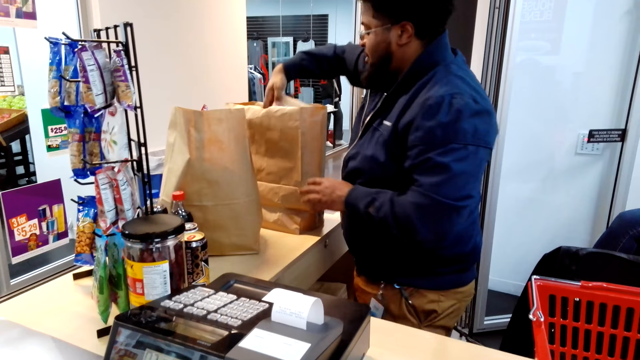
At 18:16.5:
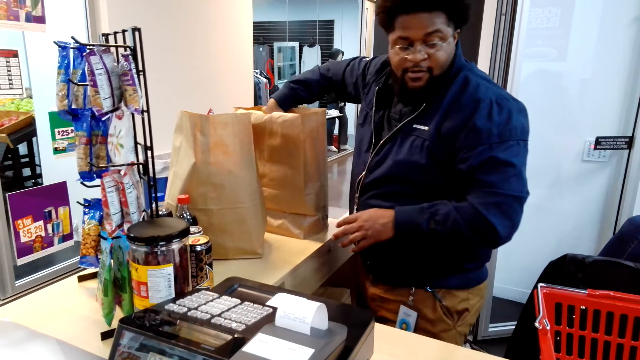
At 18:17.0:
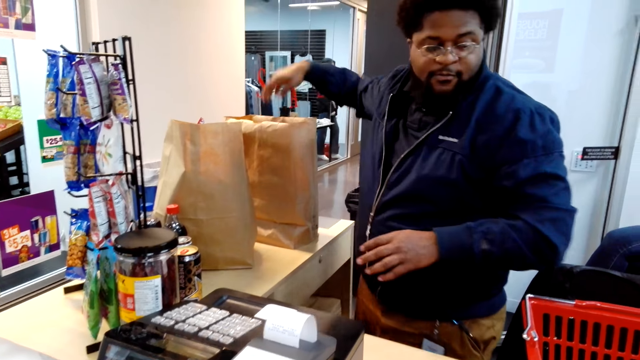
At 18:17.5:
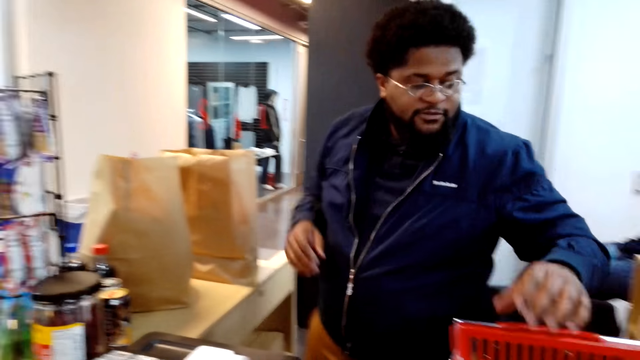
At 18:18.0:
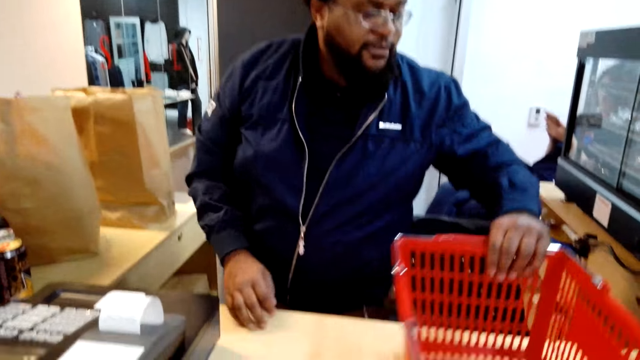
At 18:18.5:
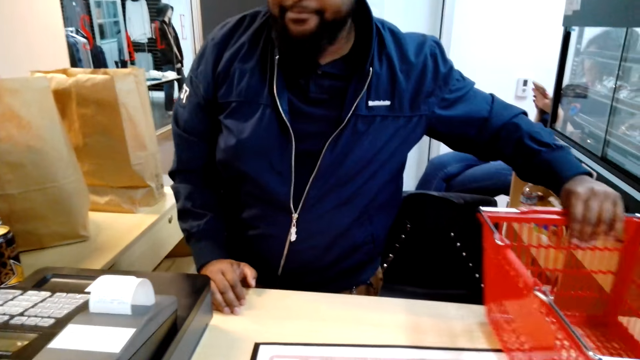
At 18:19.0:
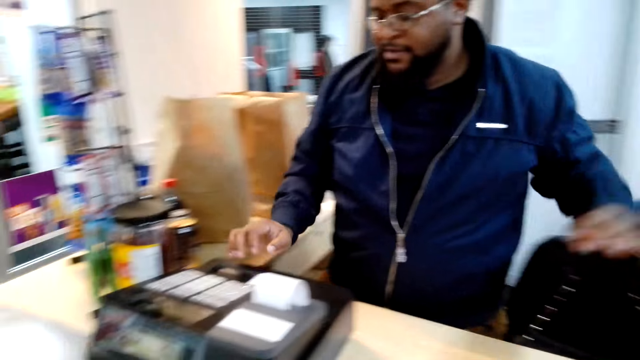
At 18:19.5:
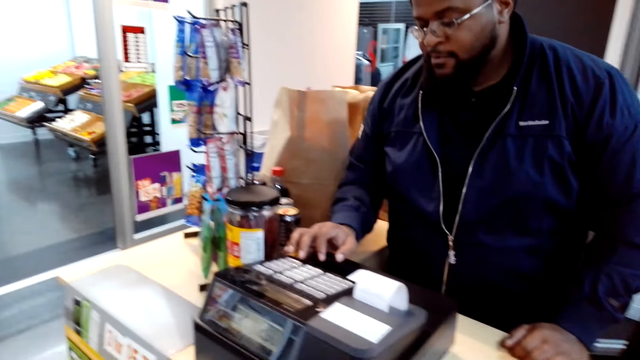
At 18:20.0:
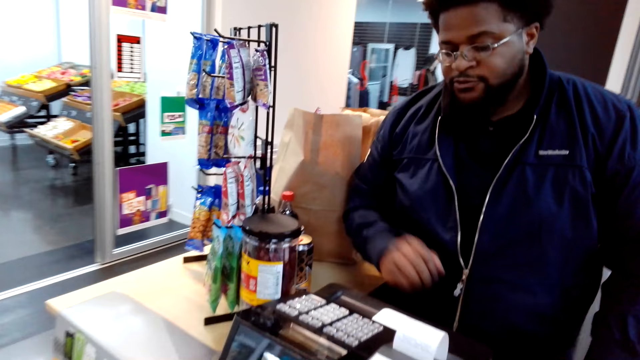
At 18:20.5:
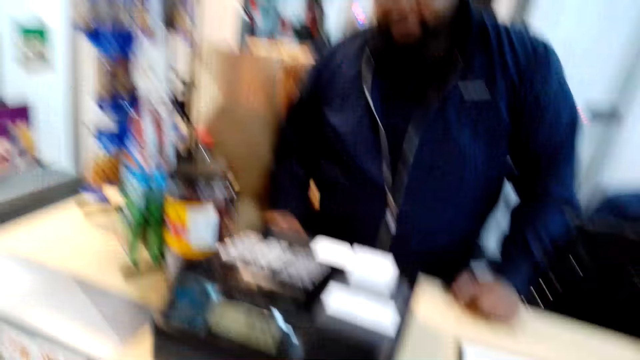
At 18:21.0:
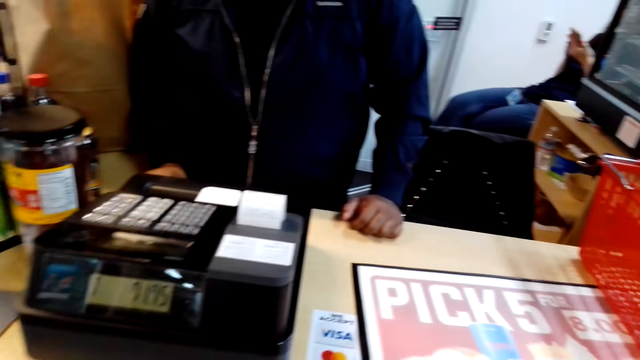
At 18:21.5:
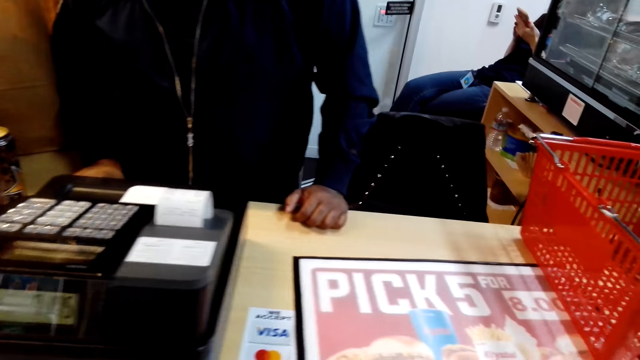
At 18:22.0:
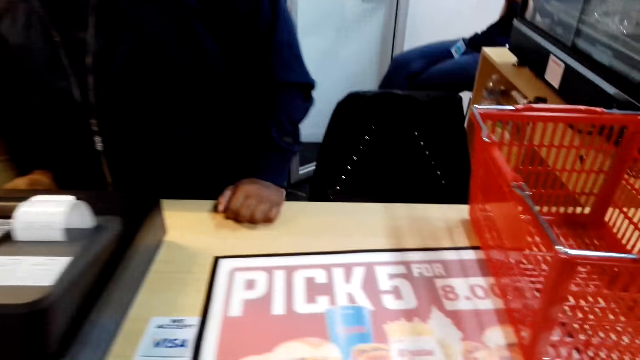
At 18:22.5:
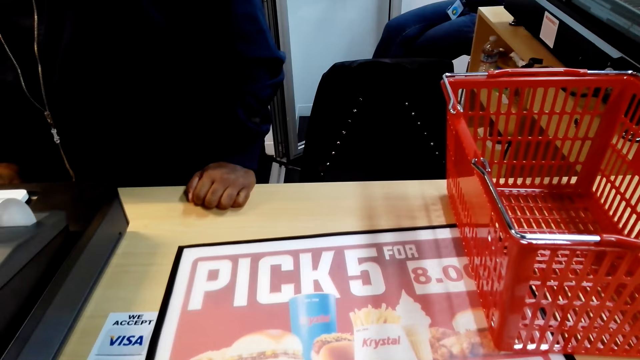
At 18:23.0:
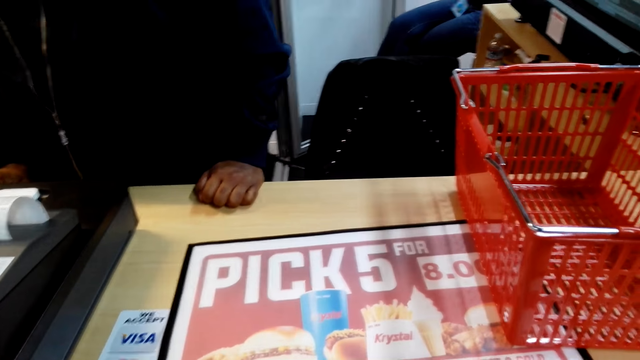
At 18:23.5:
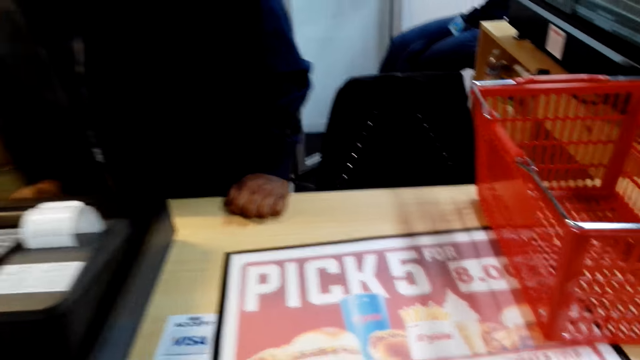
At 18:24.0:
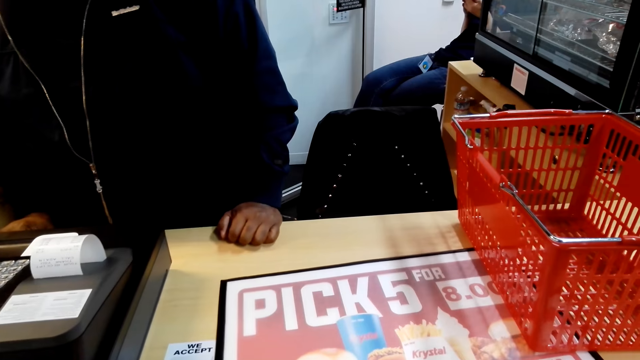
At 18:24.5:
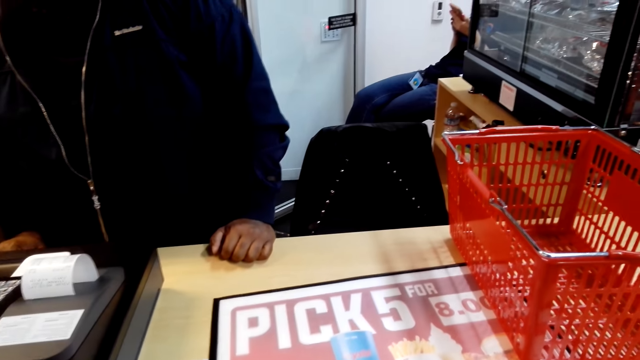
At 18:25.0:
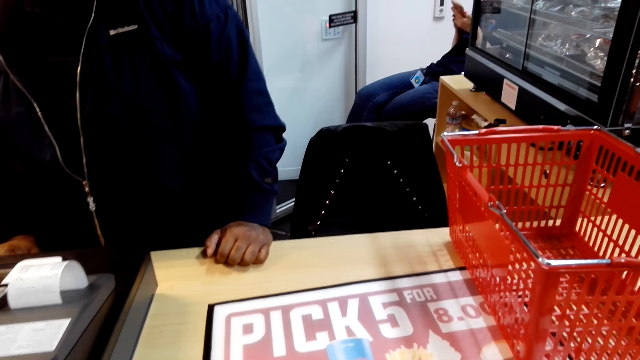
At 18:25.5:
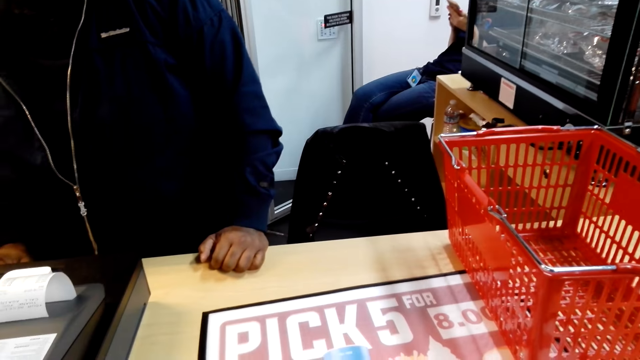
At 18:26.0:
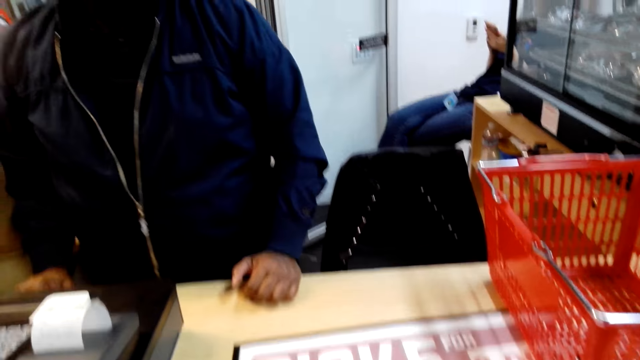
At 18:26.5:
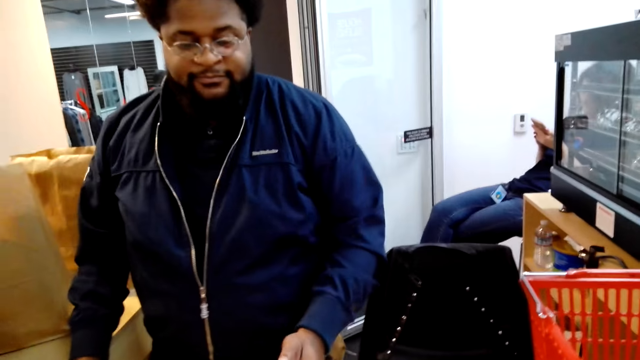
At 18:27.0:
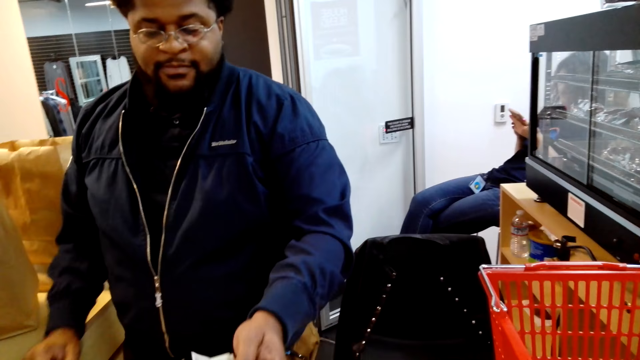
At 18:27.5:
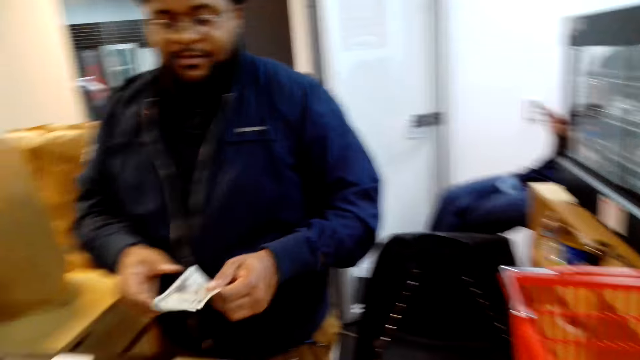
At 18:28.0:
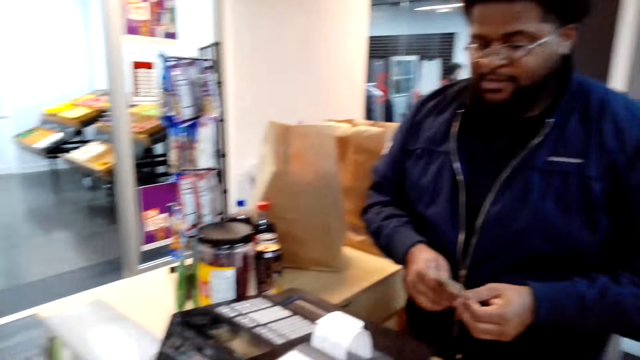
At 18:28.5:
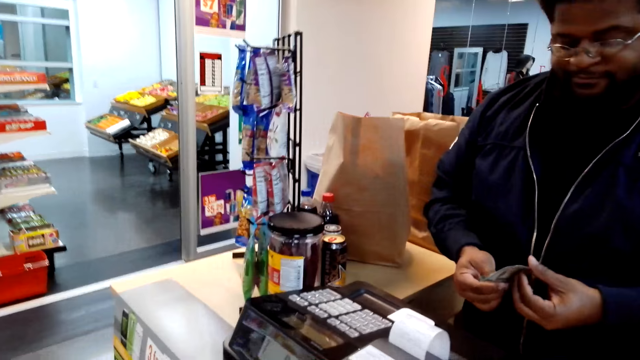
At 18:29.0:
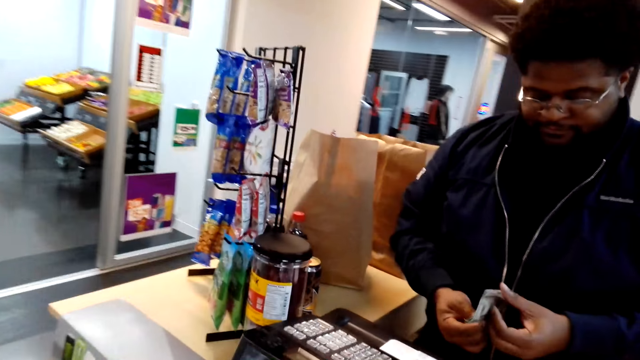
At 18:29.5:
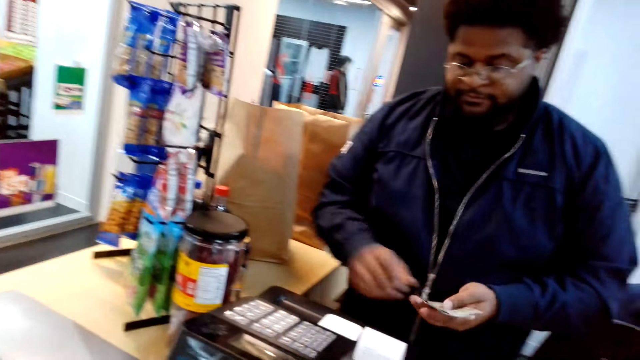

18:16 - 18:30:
A man puts the cake in the paper. The man moves a basket on the counter and presses the machine. The man talks with the camera wearer. The camera wearer looks on. They give cash to the man.

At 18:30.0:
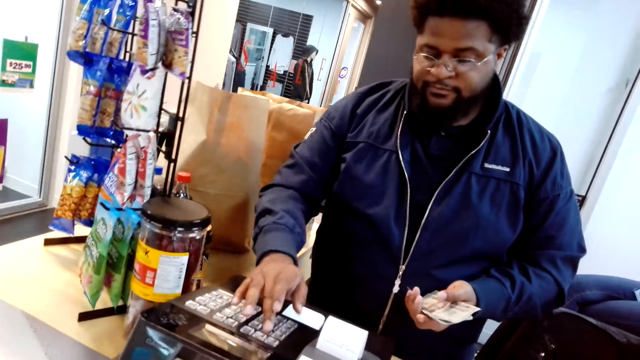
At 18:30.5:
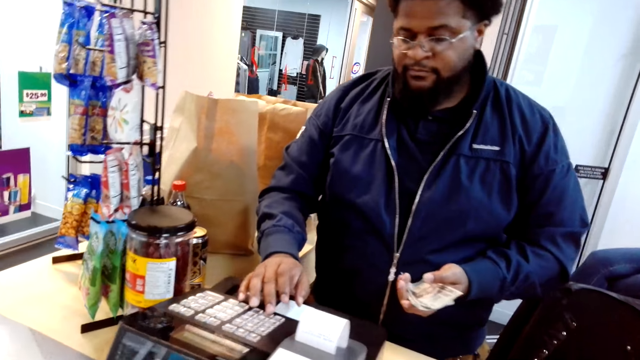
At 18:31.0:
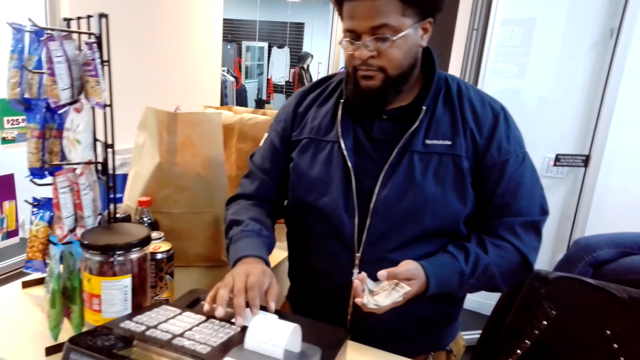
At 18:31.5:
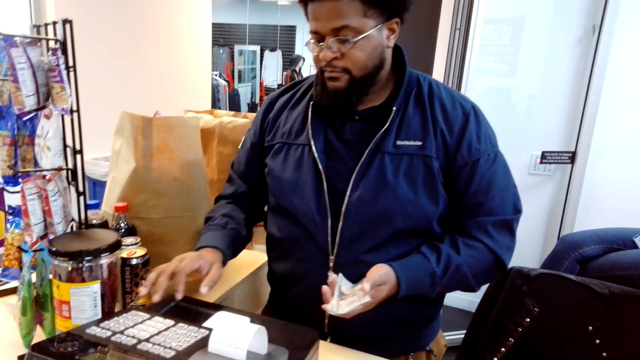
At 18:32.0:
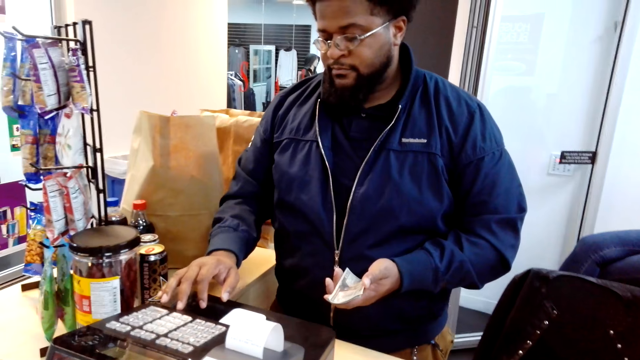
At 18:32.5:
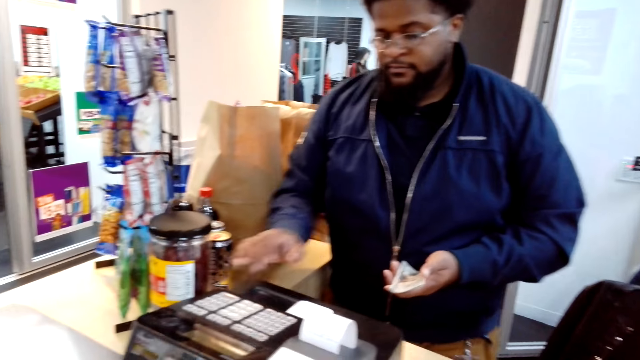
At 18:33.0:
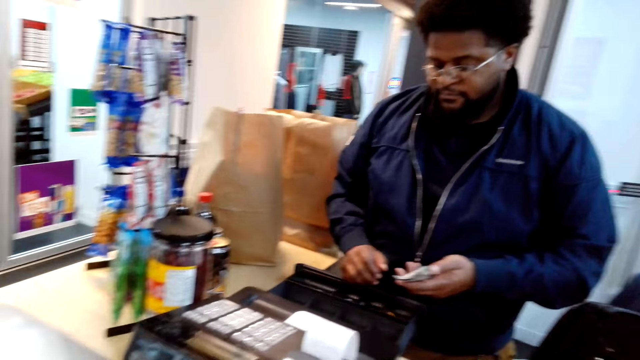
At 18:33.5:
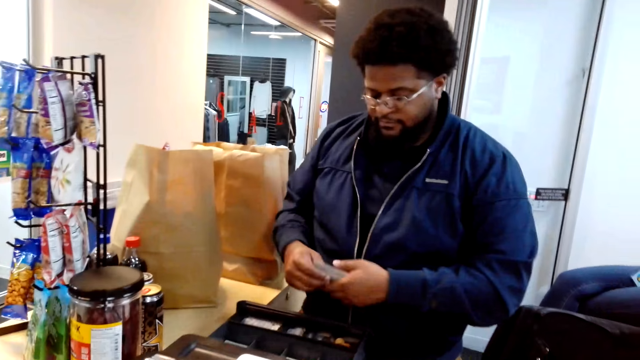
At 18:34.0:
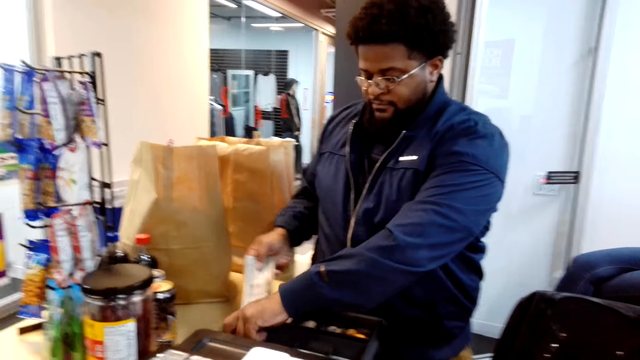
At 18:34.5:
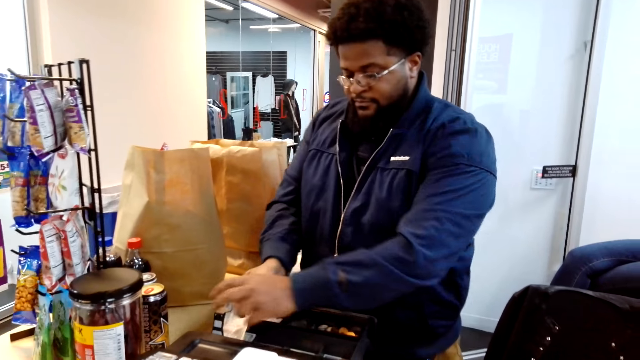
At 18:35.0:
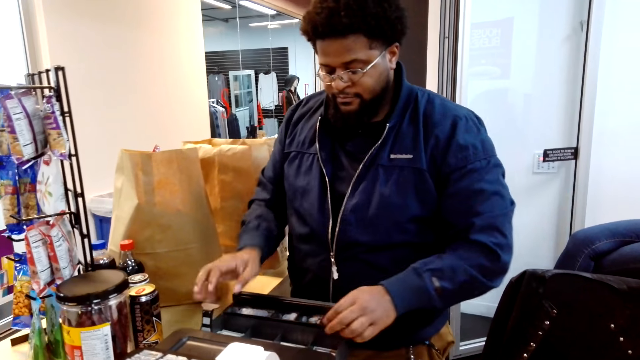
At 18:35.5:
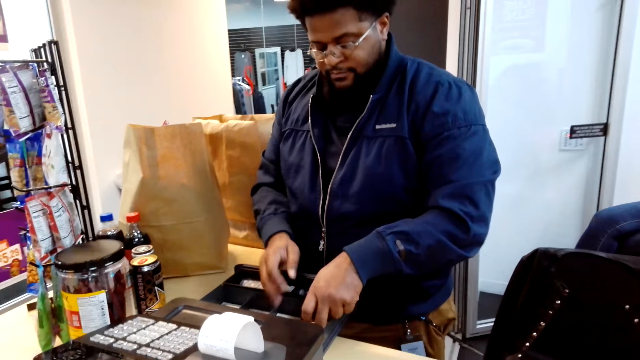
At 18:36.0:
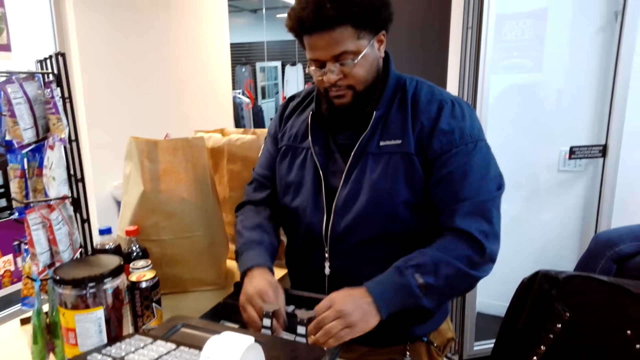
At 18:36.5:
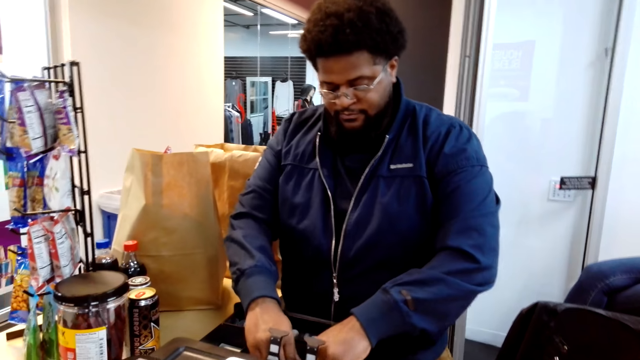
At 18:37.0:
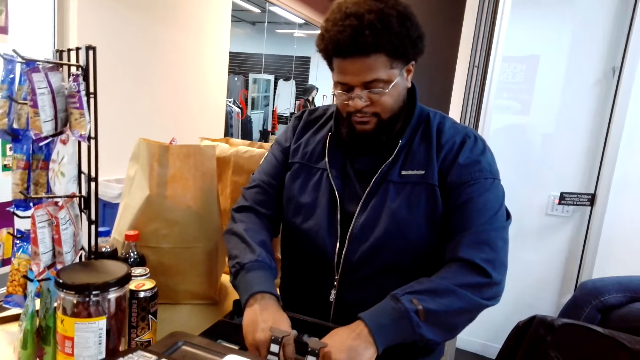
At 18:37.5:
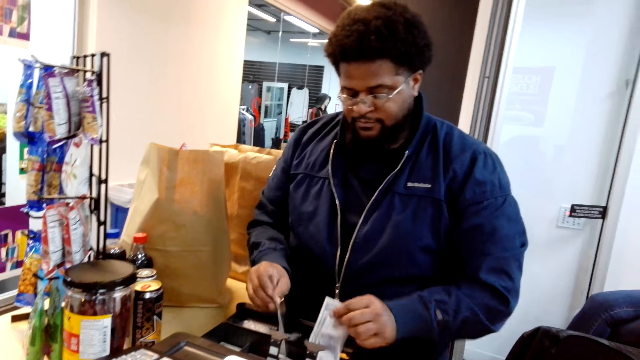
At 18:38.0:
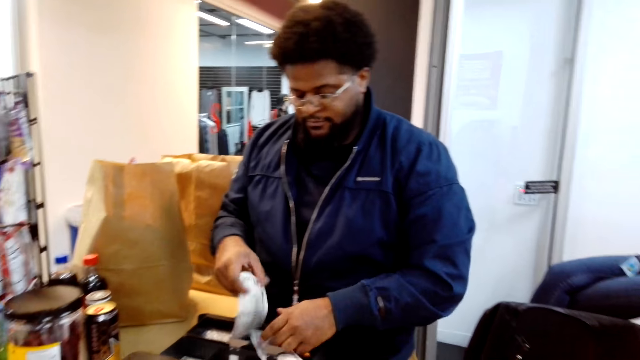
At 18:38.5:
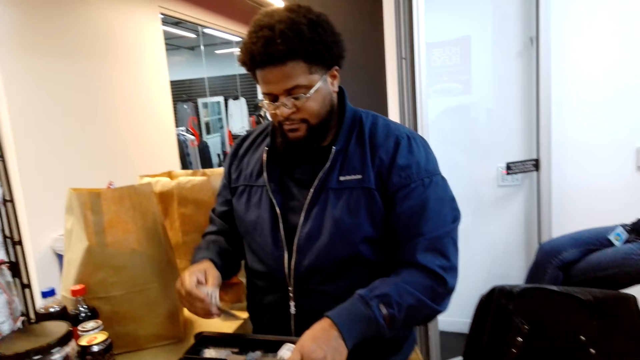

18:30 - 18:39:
A man types on the machine, puts cash in the machine's drawer and collects cash.
